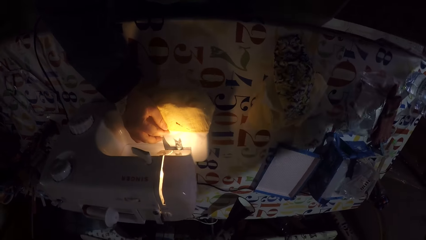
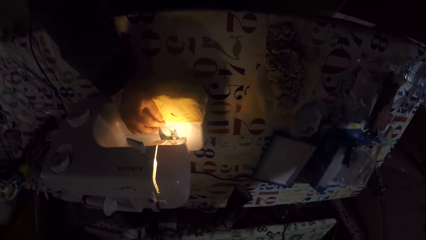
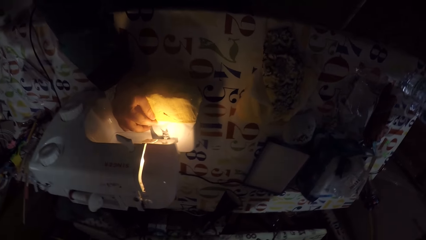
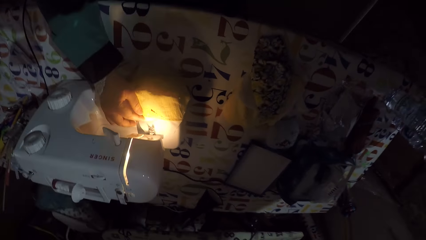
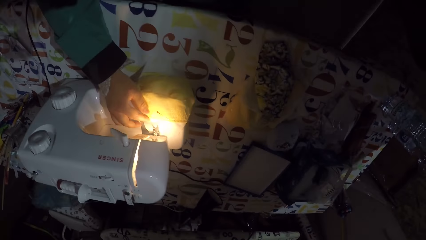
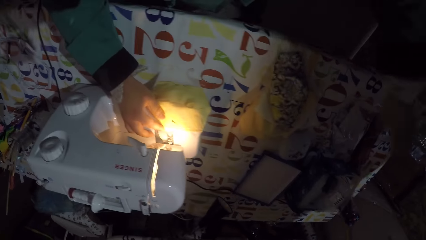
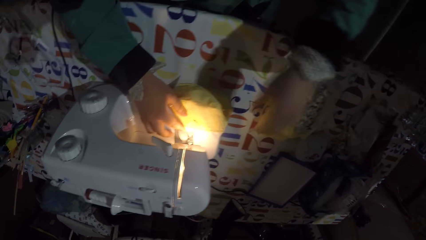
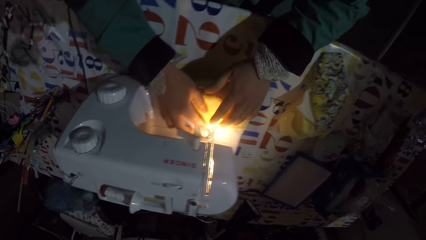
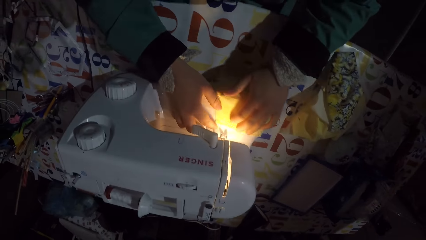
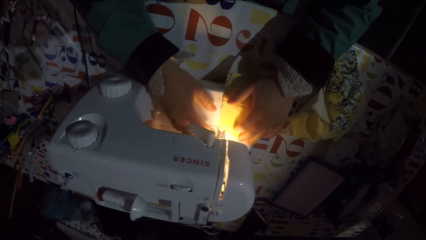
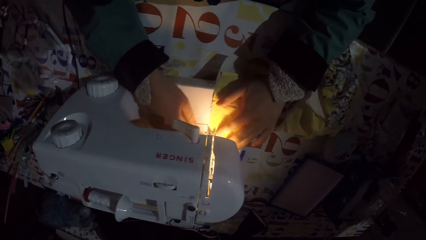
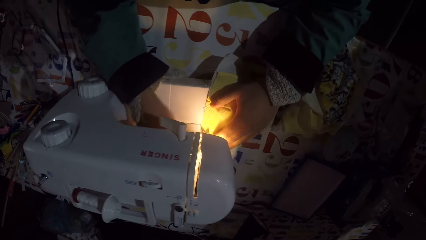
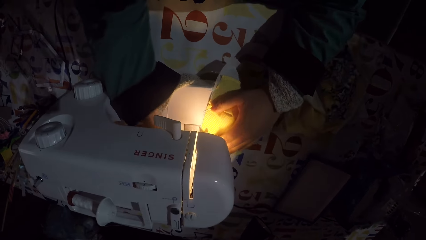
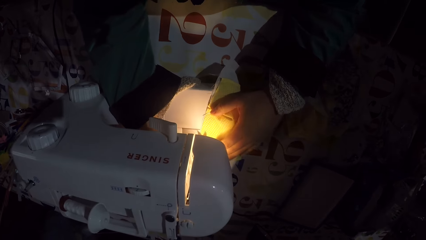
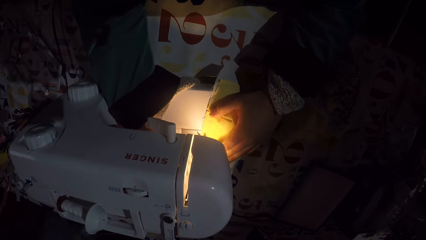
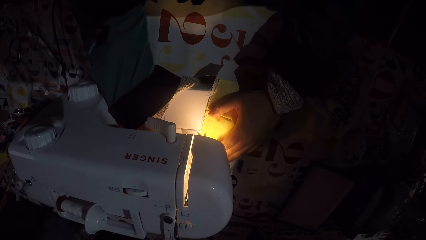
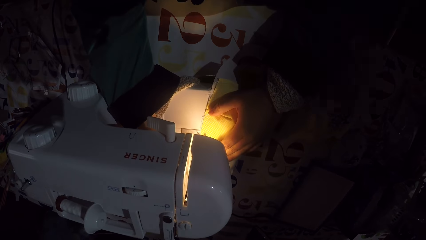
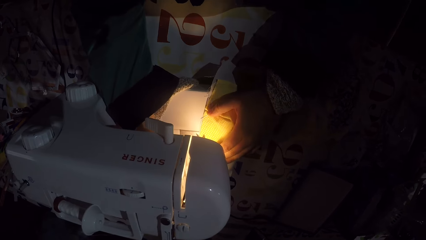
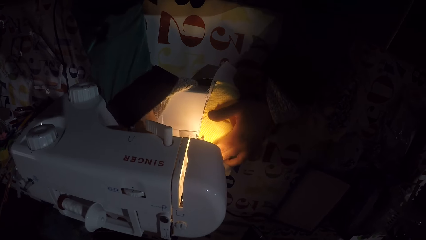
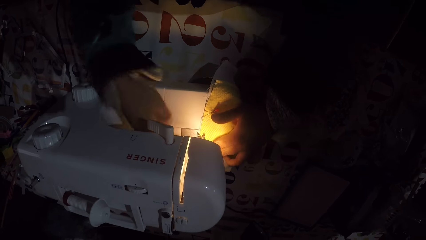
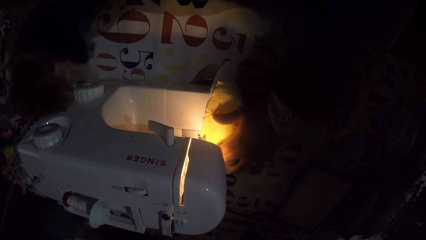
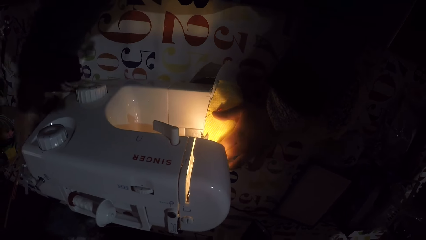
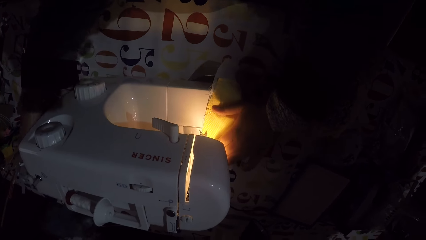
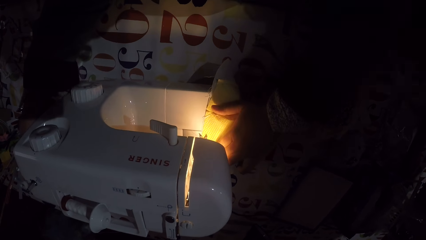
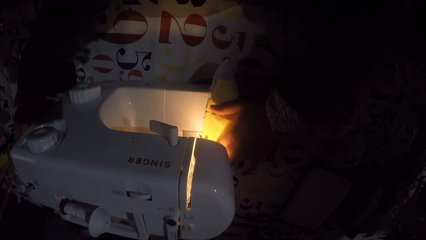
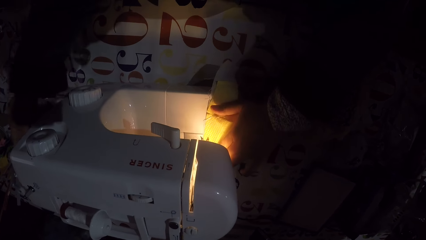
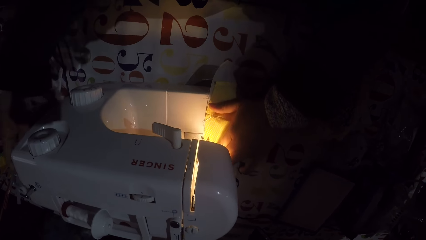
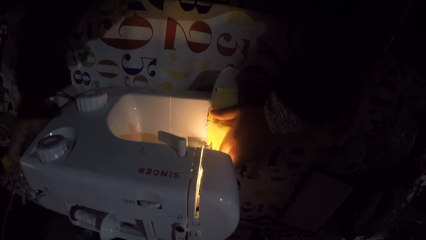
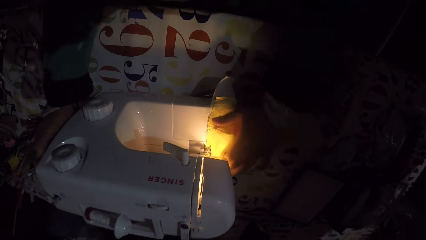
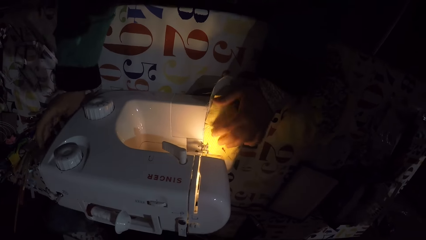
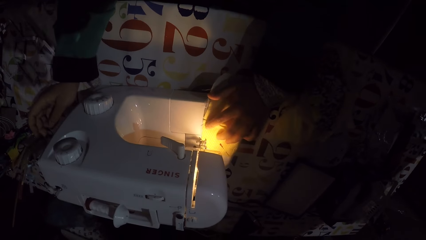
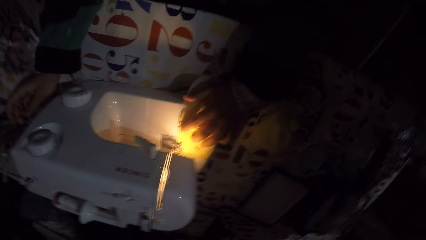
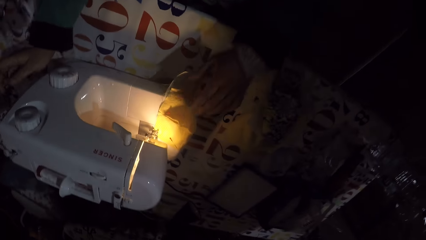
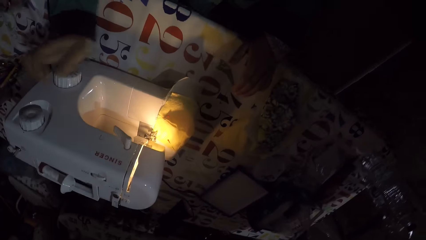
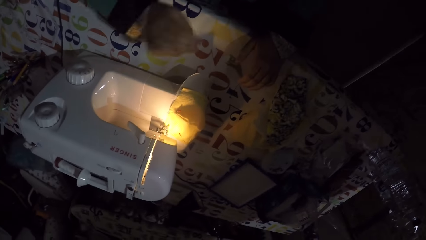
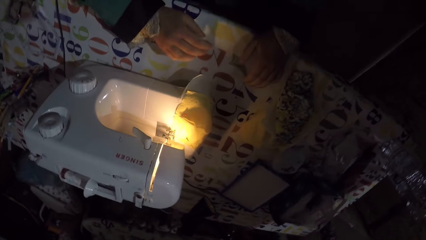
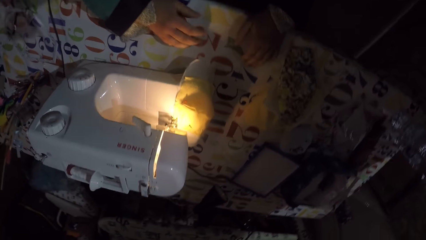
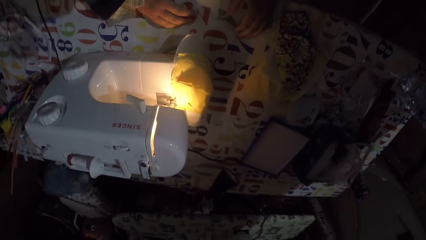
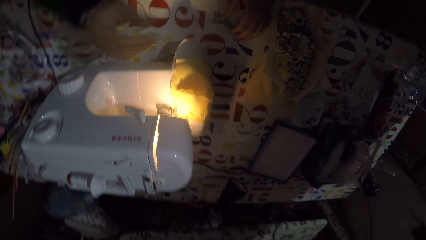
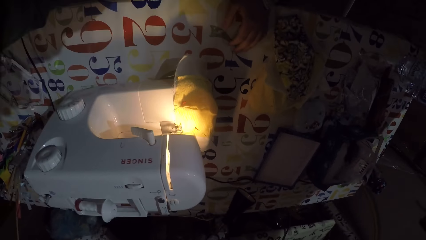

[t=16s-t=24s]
The camera wearer puts a cloth on a sewing machine. They sew the cloth. They touch the tailor machine.
